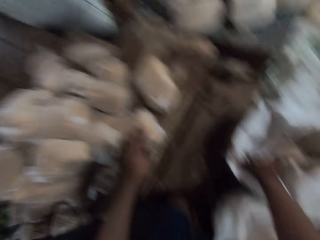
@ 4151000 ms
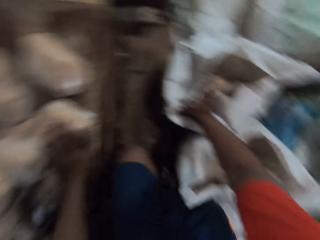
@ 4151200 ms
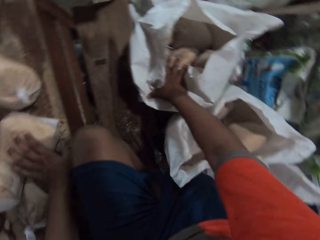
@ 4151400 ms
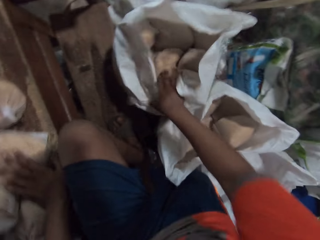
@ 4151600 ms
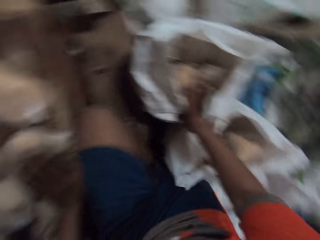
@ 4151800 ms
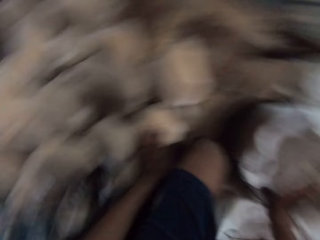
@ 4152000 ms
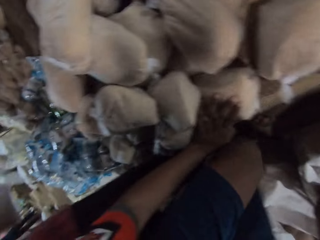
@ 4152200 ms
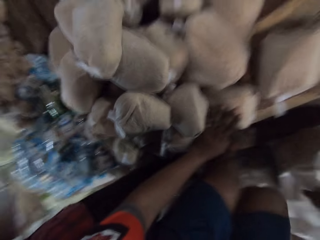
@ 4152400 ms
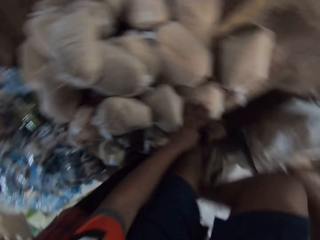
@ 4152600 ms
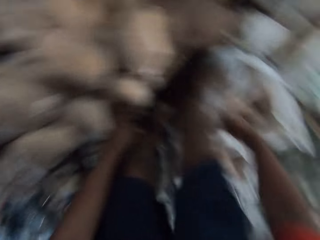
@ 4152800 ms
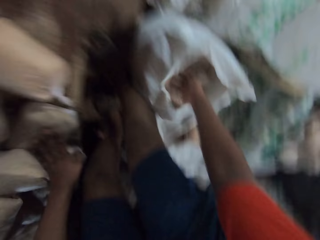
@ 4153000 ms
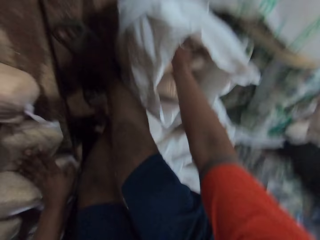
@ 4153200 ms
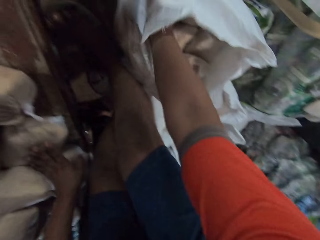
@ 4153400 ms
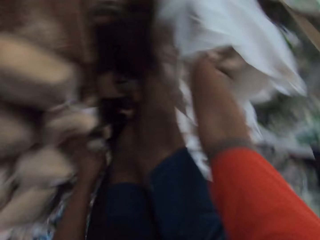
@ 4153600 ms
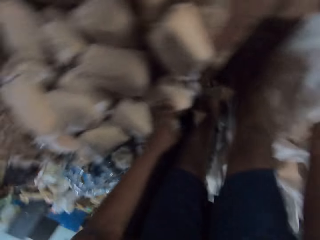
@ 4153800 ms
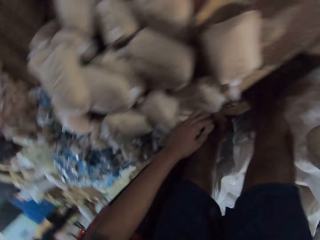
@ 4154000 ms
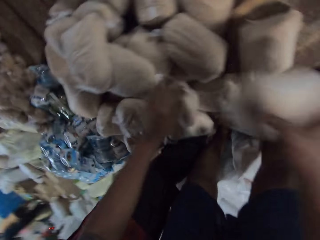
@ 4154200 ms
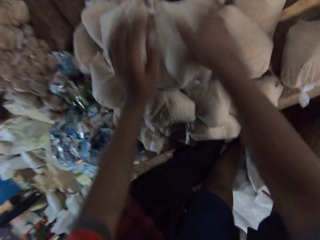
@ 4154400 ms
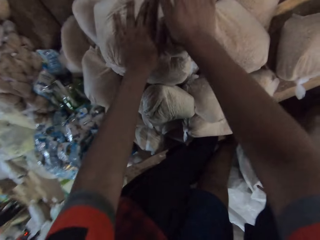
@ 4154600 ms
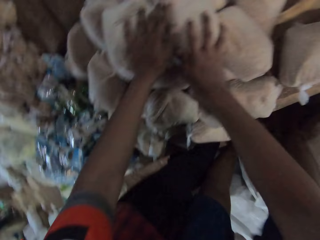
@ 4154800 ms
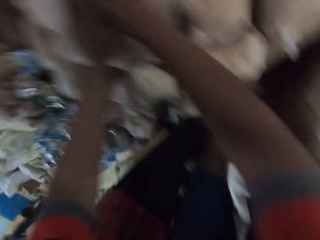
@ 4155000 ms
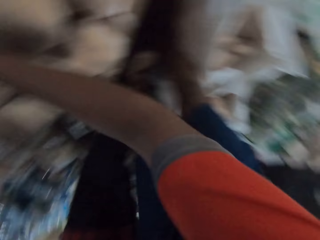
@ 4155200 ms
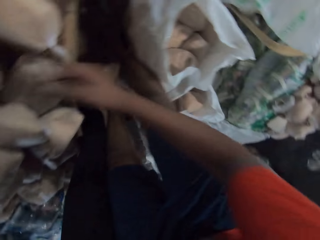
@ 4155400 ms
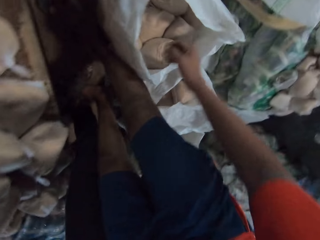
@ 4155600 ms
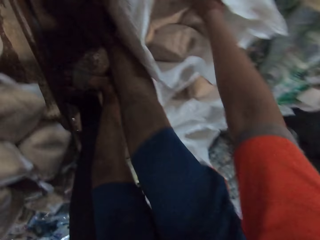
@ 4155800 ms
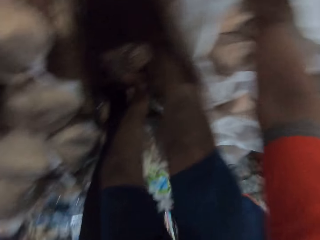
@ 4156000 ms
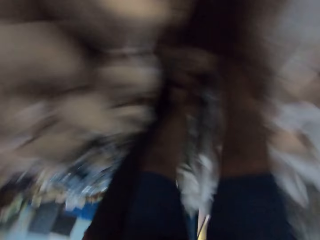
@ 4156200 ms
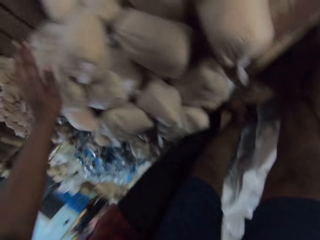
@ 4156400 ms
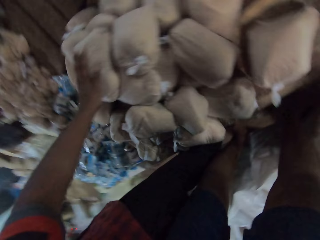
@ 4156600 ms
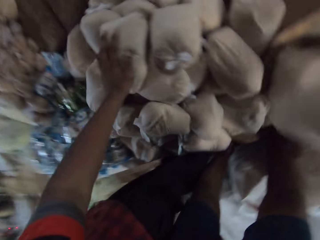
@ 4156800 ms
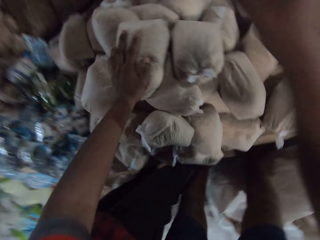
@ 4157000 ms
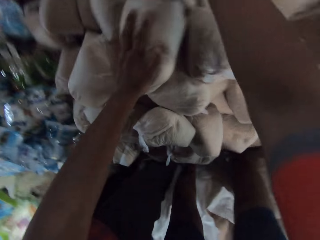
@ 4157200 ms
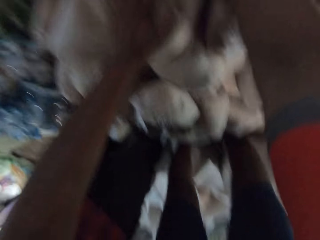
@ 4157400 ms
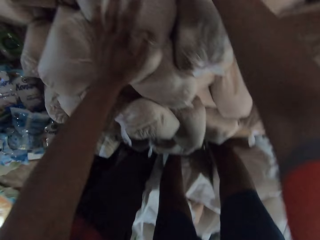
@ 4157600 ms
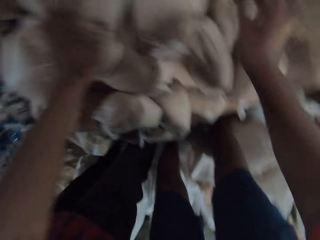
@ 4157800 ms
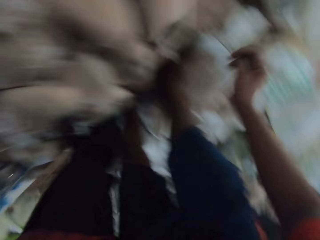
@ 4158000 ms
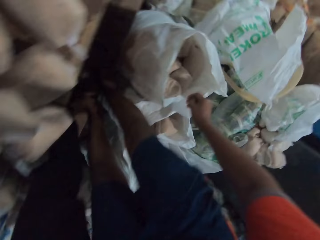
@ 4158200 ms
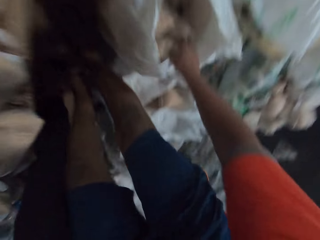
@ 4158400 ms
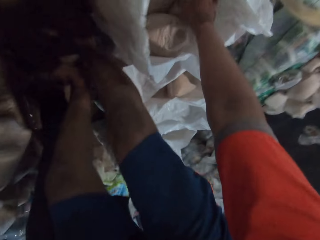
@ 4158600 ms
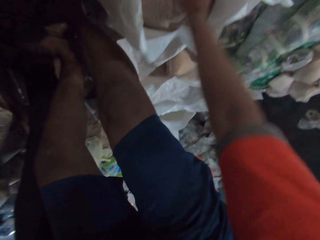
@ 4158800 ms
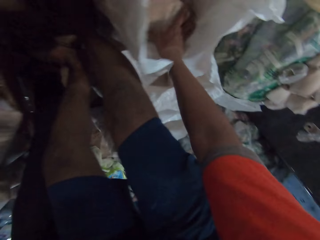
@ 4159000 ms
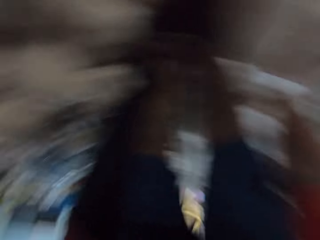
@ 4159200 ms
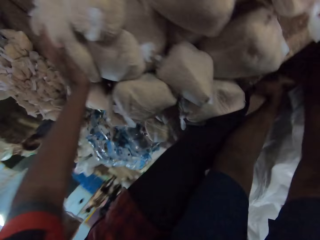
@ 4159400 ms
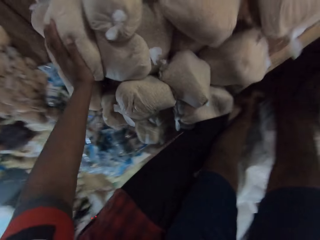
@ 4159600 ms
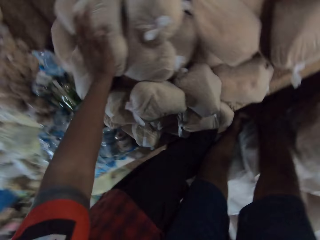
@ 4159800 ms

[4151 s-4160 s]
The camera wearer places his right hand on a bag on the floor. He places his left hand on a bag of broken wheat on a table. He picks up a bag of broken wheat from the bag with his right hand. He arranges something on the table. He places the bag of broken wheat on a pile of bags of broken wheat with both hands. He picks up a bag of broken wheat from the bag with his right hand. He places the bag of broken wheat on the table with his right hand. He picks up a bag of broken wheat from the bag with his right hand.

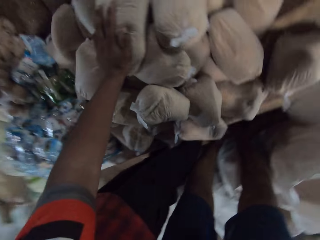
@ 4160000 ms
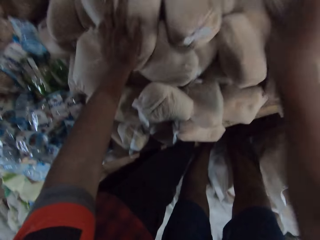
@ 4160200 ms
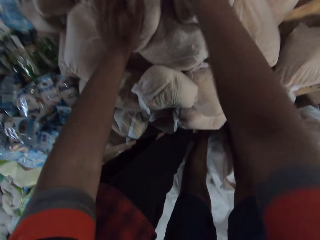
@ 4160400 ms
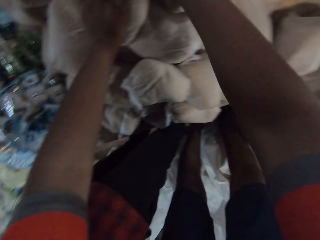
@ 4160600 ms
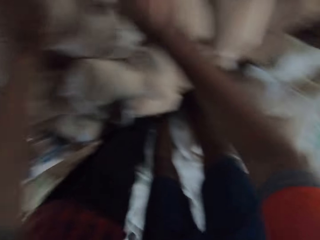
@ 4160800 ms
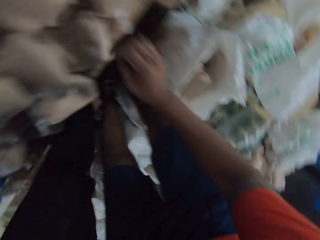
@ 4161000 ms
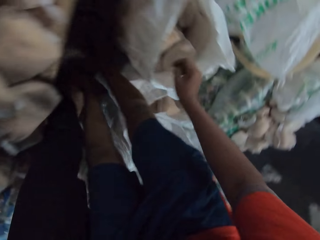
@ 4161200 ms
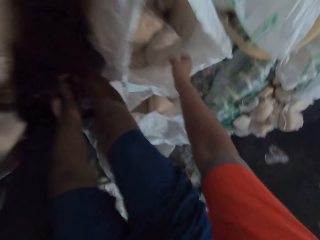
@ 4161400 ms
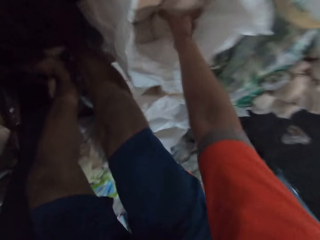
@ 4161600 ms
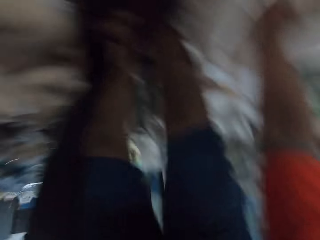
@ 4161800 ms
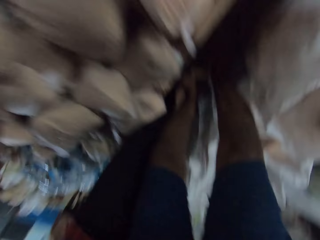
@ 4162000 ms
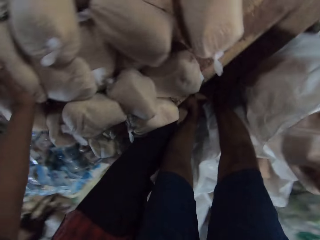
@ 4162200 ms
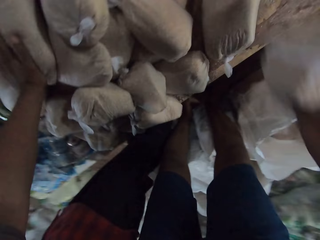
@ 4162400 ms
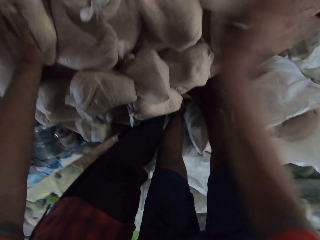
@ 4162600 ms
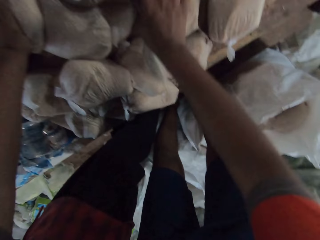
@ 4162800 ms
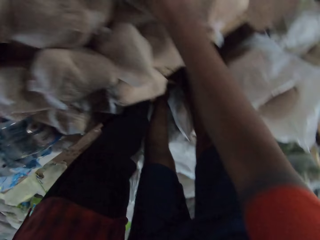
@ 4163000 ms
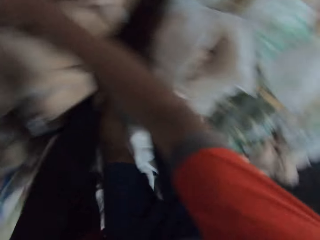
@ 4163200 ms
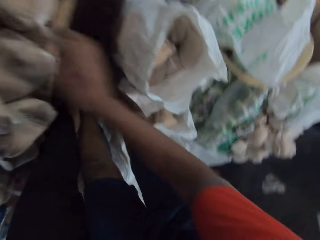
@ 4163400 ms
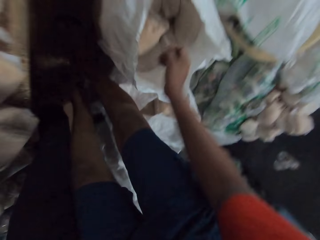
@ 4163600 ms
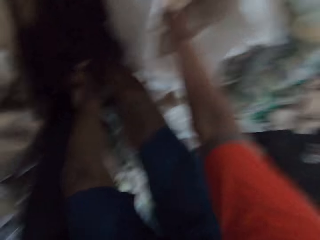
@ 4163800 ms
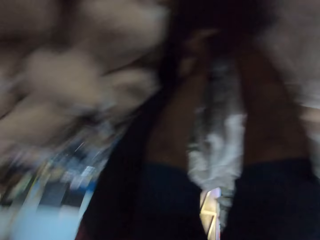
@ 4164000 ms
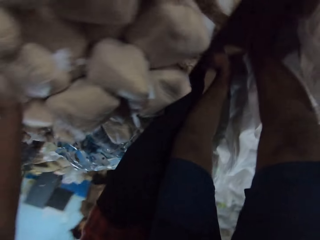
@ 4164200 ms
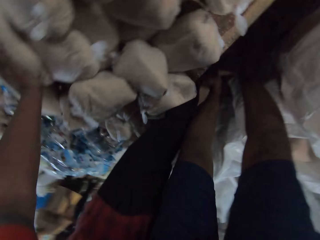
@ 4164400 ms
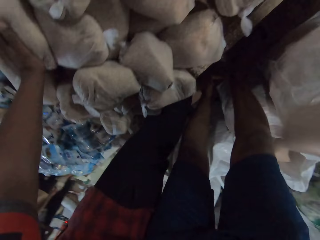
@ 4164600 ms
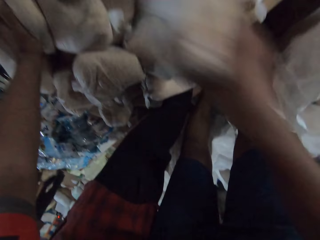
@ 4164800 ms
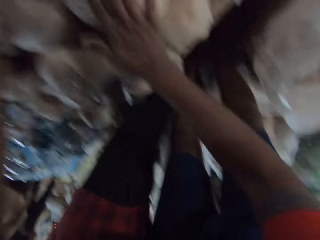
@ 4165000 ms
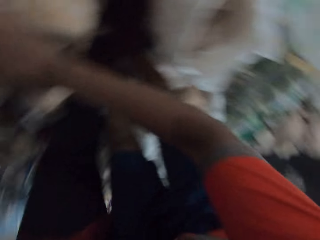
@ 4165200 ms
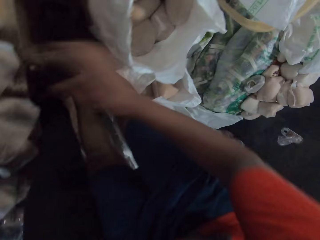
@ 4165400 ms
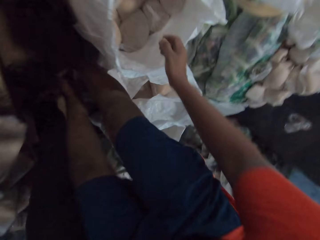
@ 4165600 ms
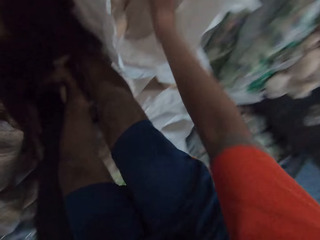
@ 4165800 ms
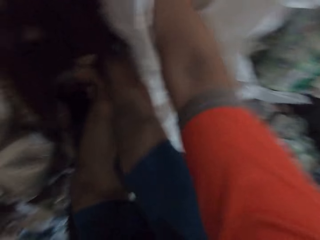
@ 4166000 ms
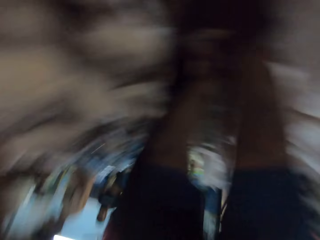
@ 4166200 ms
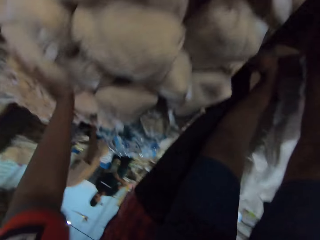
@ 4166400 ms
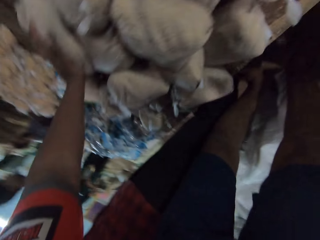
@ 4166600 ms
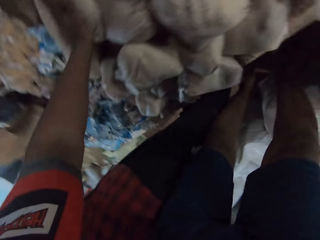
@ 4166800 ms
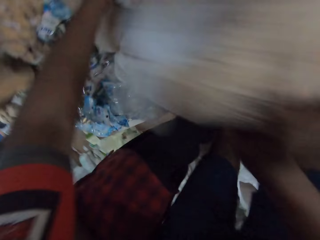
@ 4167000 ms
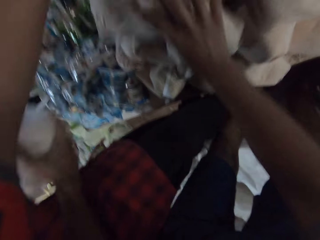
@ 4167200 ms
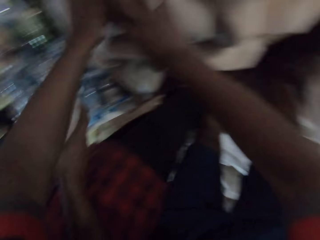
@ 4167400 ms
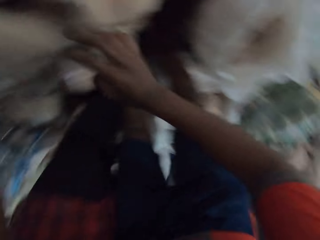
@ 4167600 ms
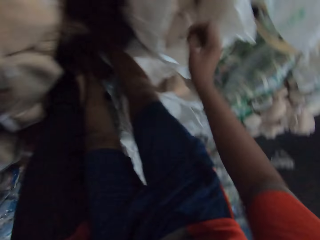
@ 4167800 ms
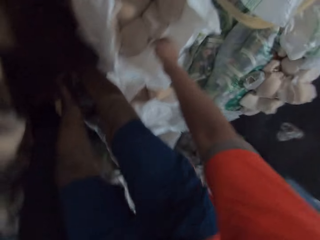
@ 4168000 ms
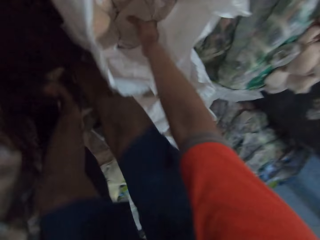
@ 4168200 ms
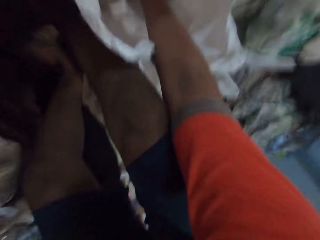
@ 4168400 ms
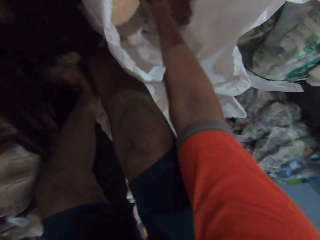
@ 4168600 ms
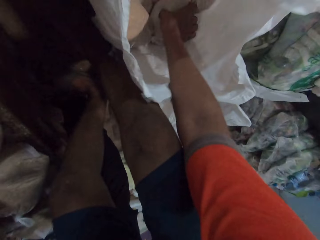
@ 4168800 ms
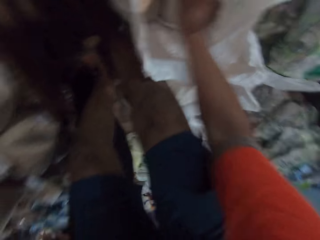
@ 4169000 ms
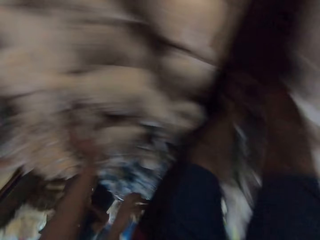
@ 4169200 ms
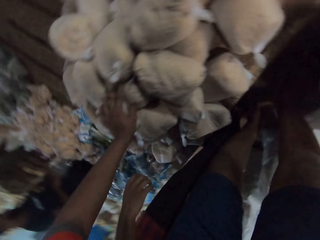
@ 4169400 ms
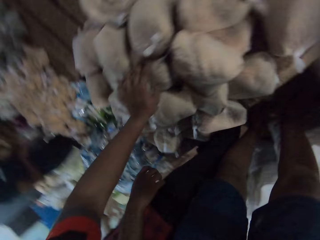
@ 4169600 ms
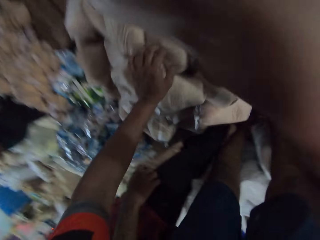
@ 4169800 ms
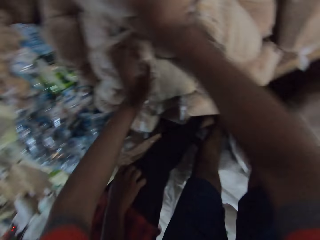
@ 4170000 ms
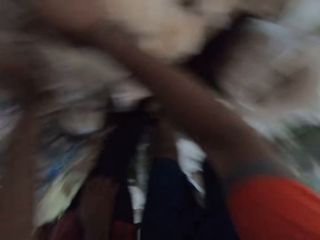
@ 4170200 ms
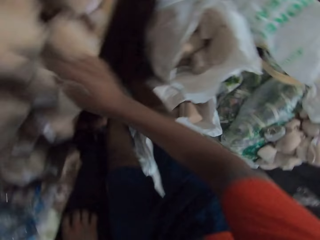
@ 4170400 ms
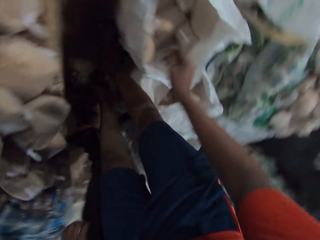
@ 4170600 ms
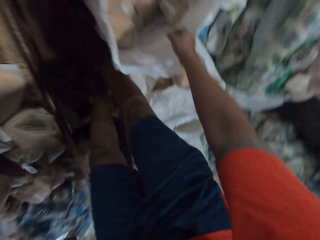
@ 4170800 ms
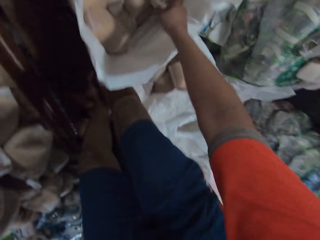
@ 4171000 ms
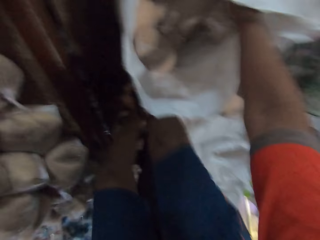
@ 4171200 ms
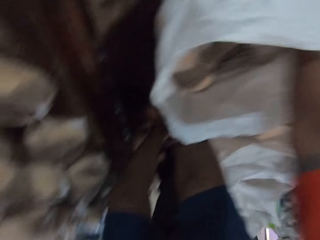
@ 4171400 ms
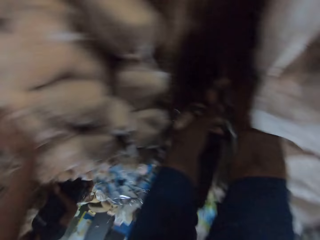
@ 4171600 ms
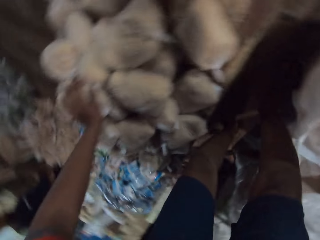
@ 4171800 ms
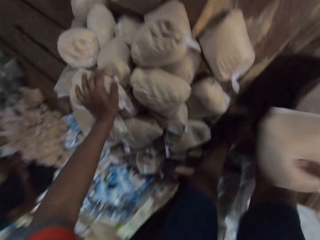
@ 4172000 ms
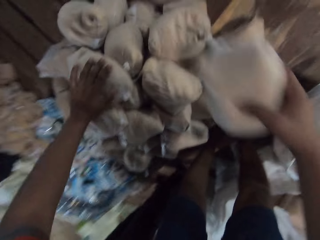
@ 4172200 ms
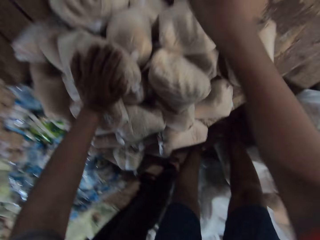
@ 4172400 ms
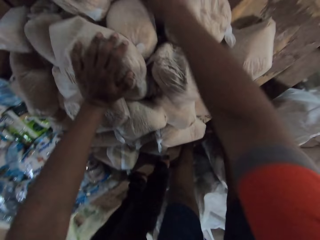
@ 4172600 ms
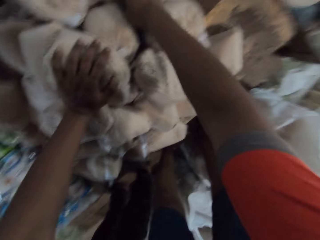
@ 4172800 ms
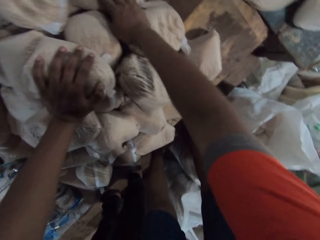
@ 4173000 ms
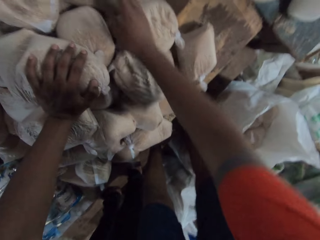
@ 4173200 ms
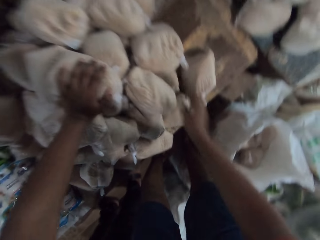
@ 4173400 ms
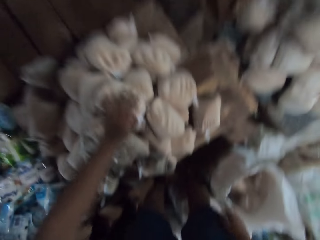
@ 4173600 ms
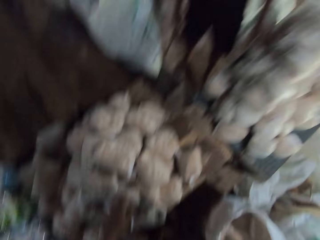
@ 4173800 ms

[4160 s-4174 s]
The camera wearer places the bag of broken wheat on the table with his right hand. He picks up a bag of broken wheat from the bag with his right hand. He places the bag of broken wheat on the table with his right hand. He picks up a bag of broken wheat from the bag with his right hand. He places the bag of broken wheat on the table with his right hand. He picks up a bag of broken wheat from the bag with his right hand. He places the bag of broken wheat on the table with his right hand. He places his left hand on the bag of wheat on the table. A man holds a bag of wheat in his right hand. The camera wearer picks up a bag of broken wheat from the bag with his right hand. He places the bag of broken wheat on the table with his right hand. He picks up a bag of broken wheat from the bag with his right hand. He places the bag of broken wheat on the table with his right hand.
